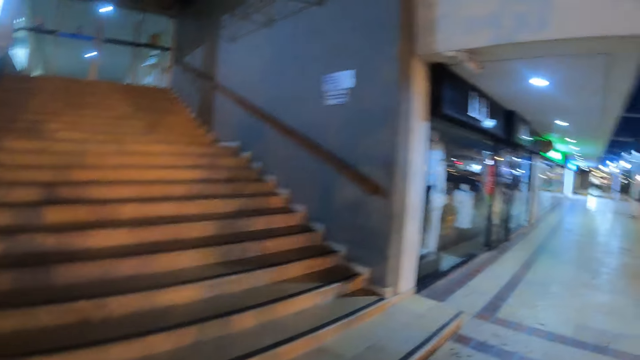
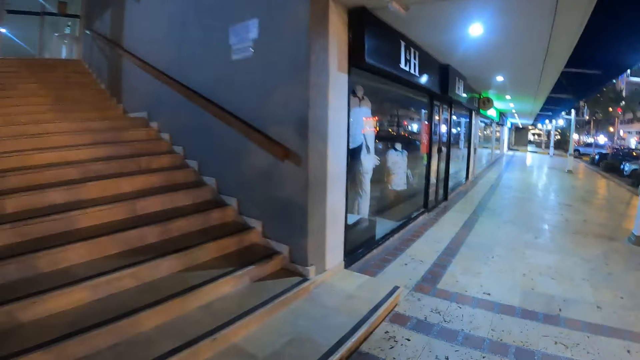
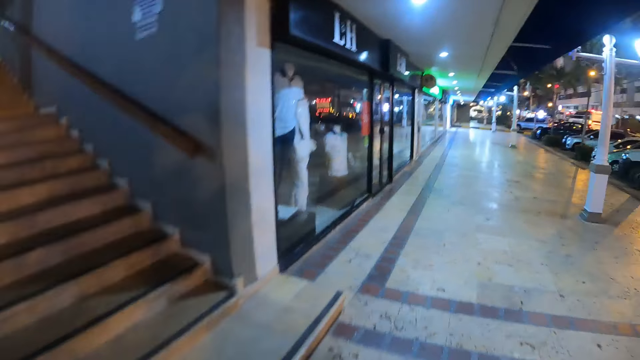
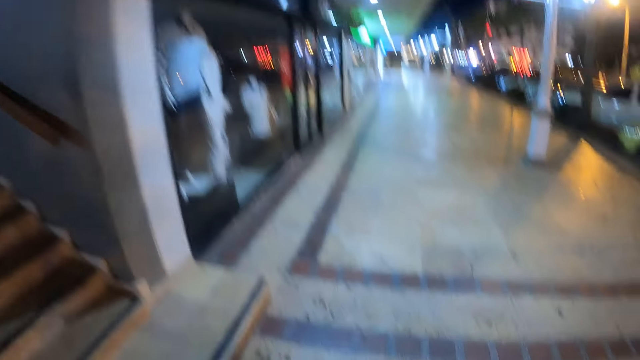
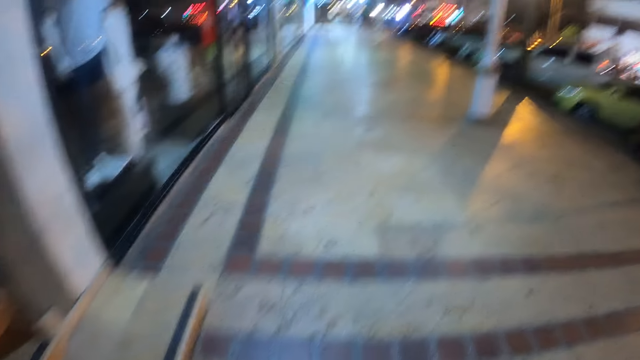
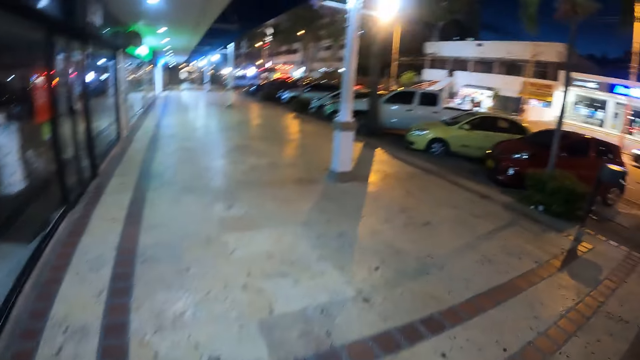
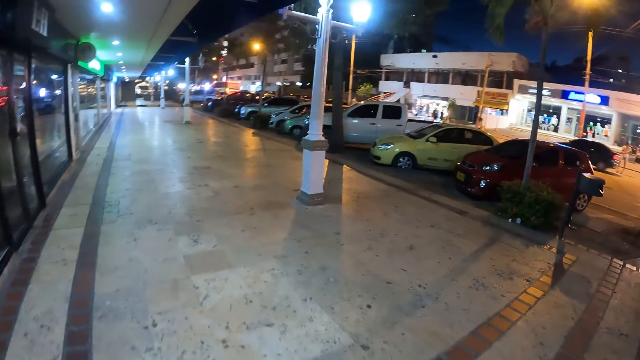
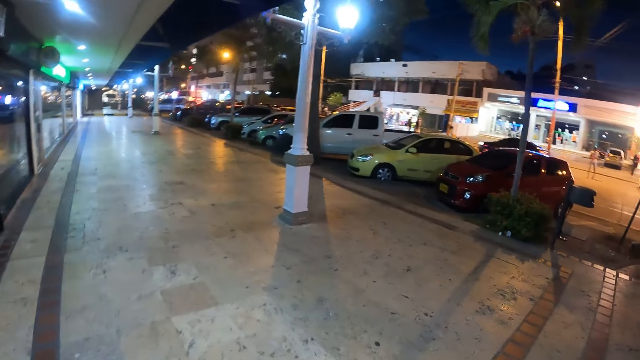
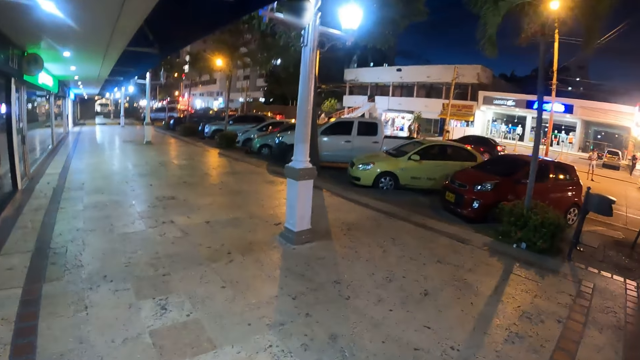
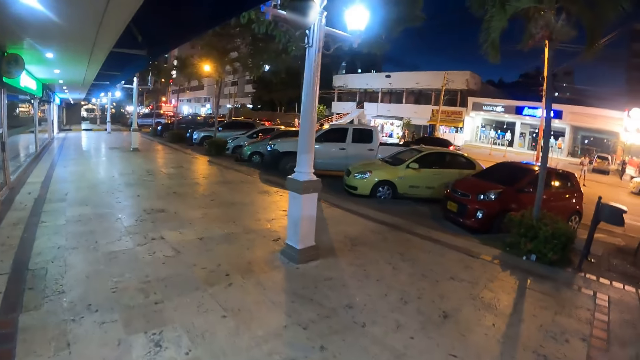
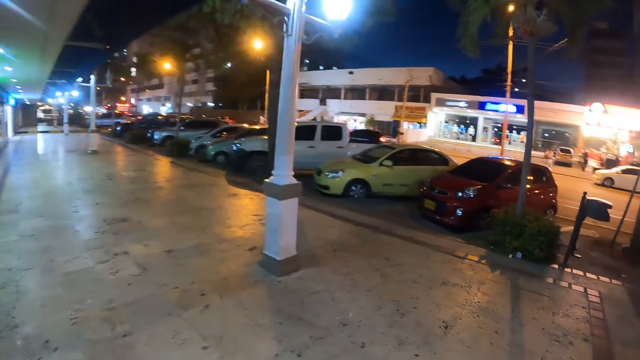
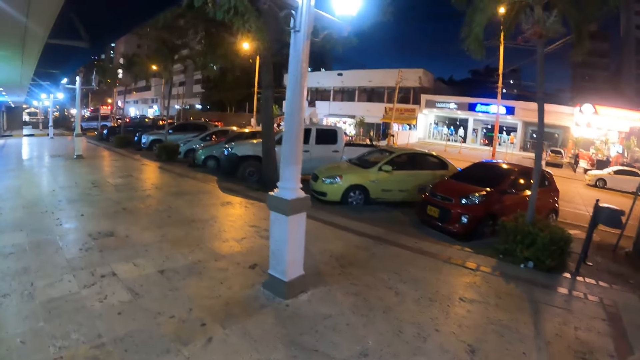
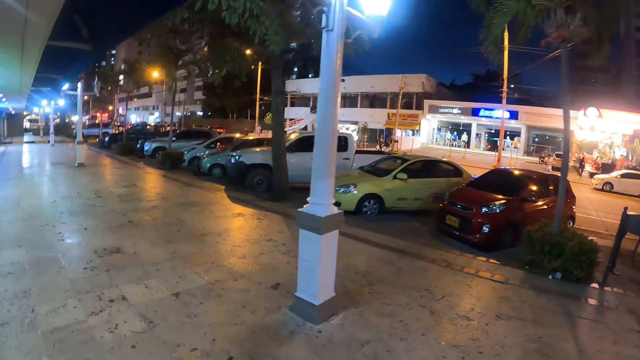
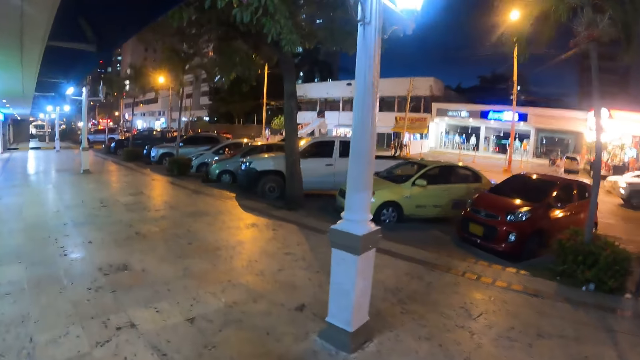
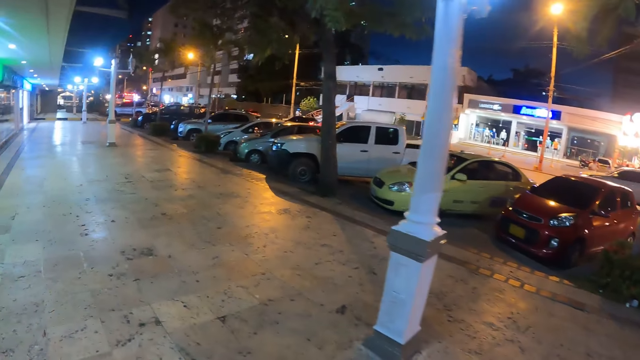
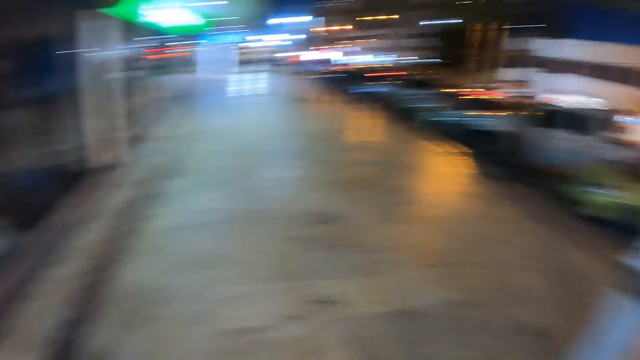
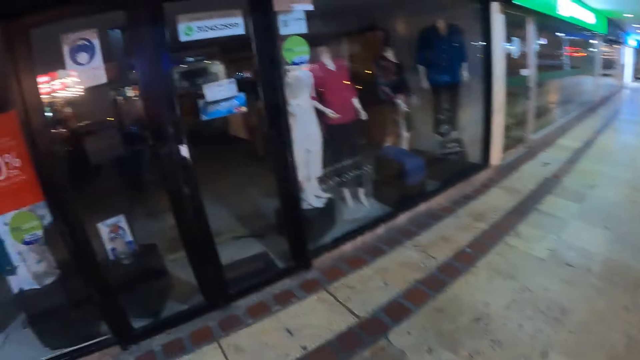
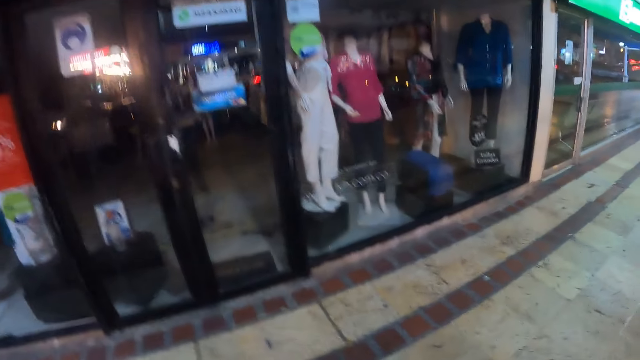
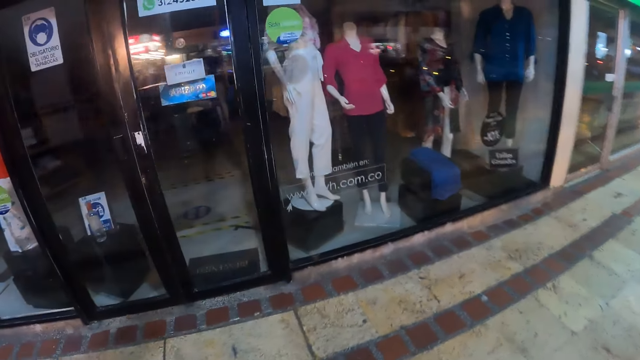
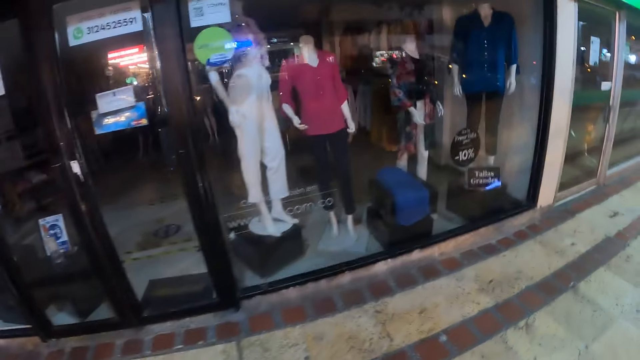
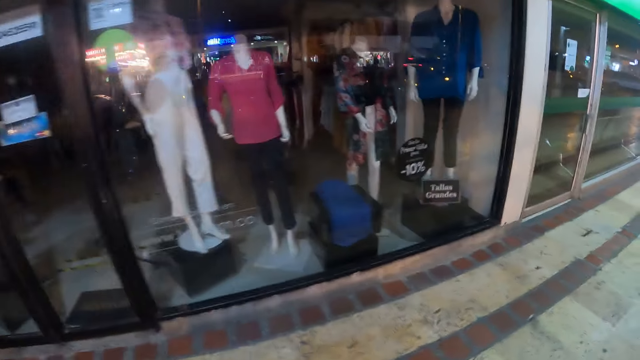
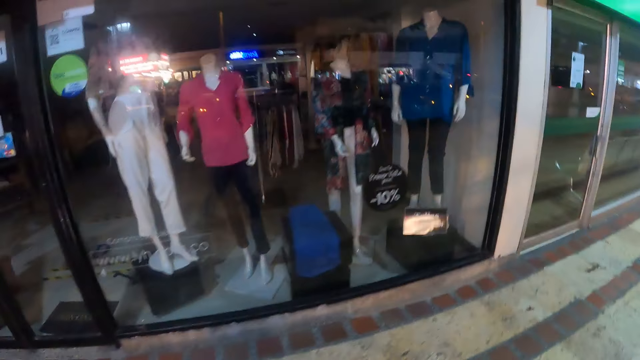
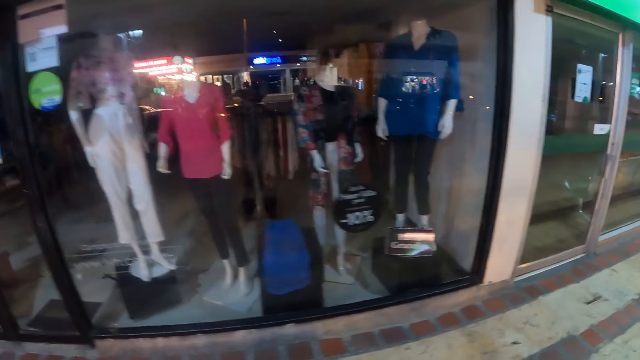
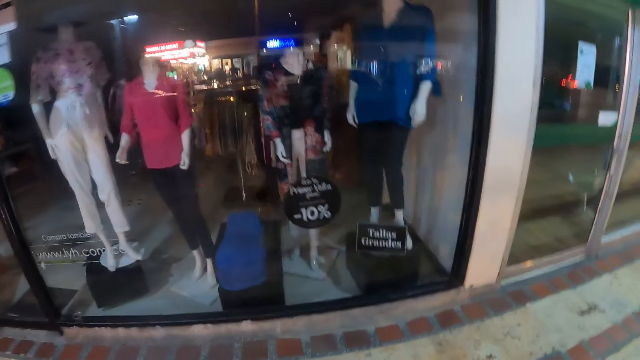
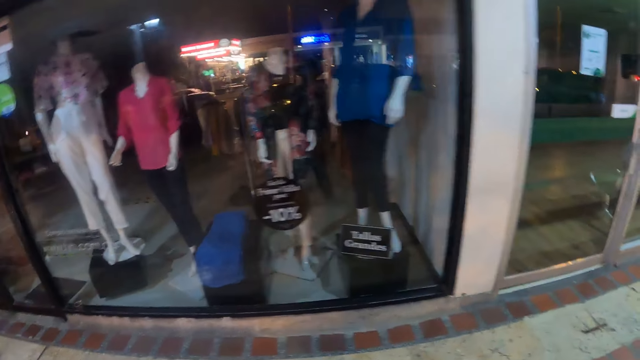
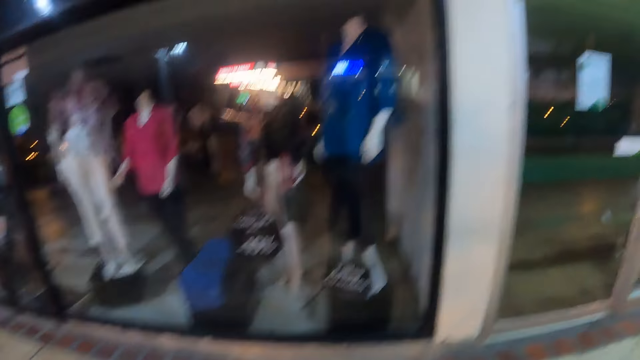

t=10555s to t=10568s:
The camera wearer looks around. They stare at the clothes.

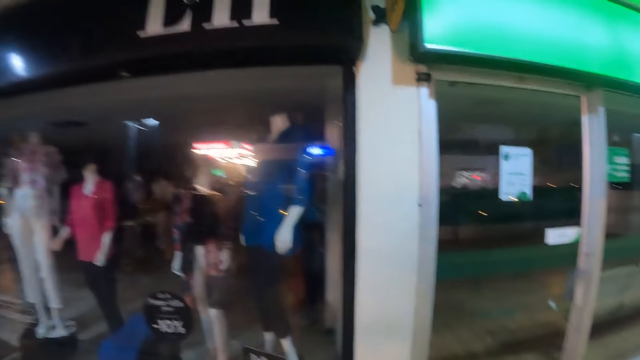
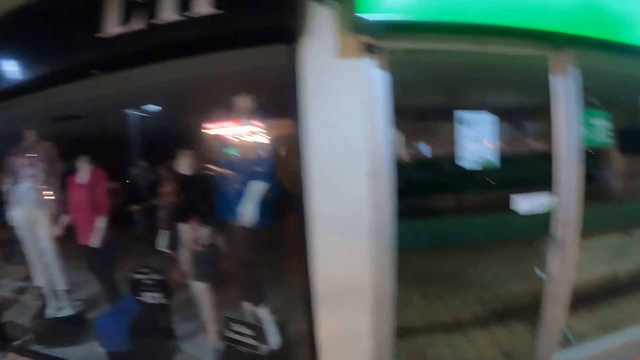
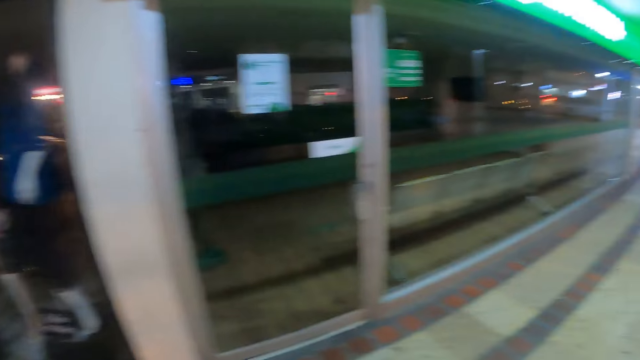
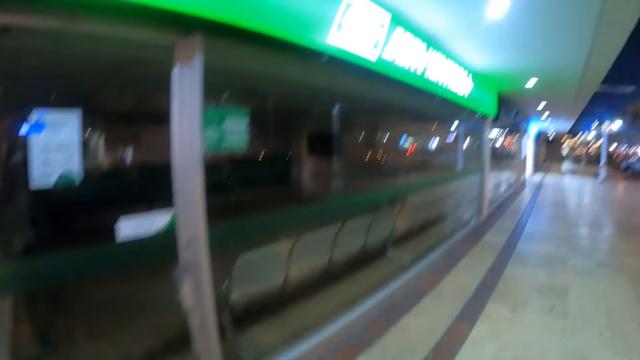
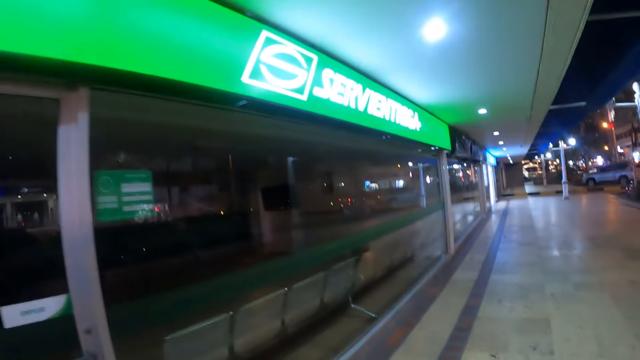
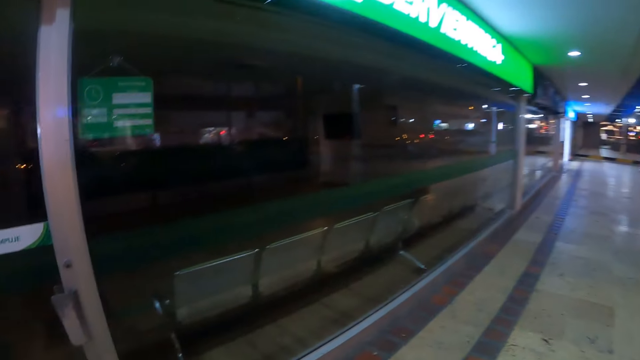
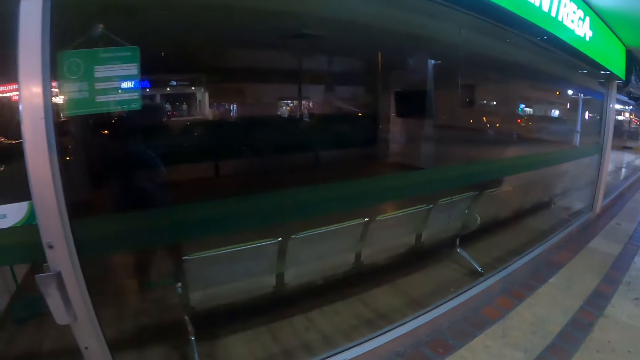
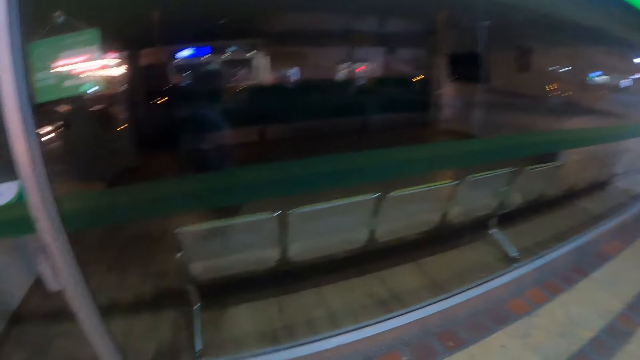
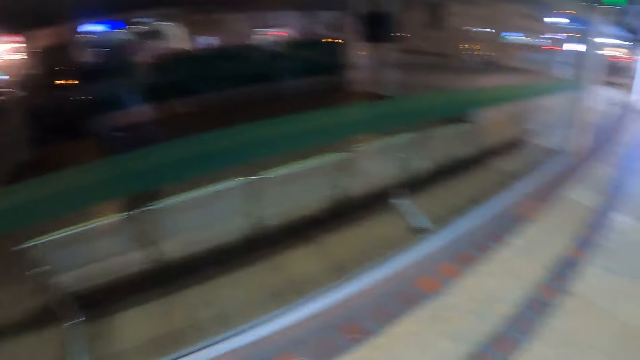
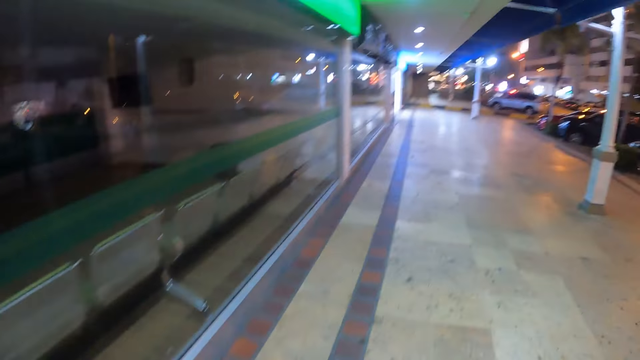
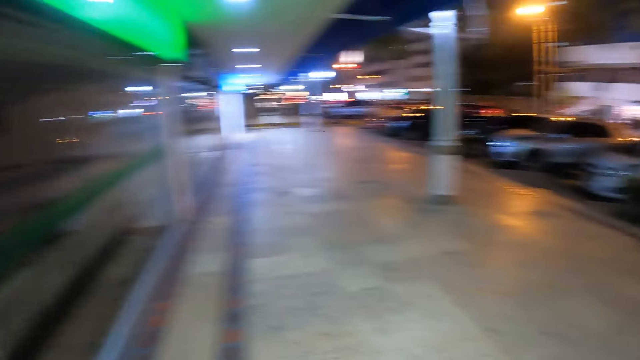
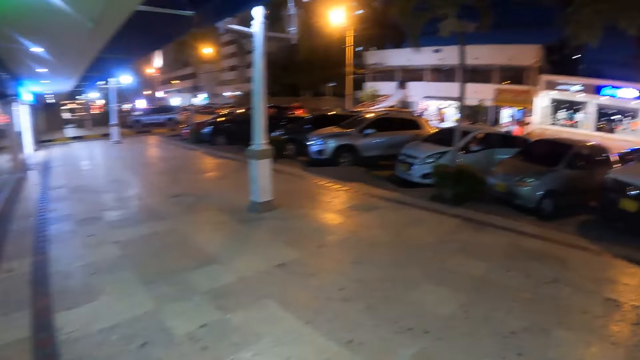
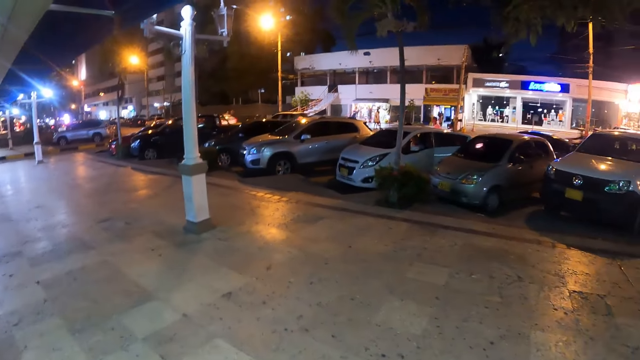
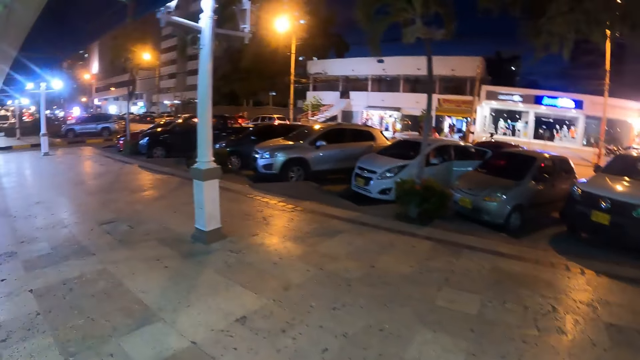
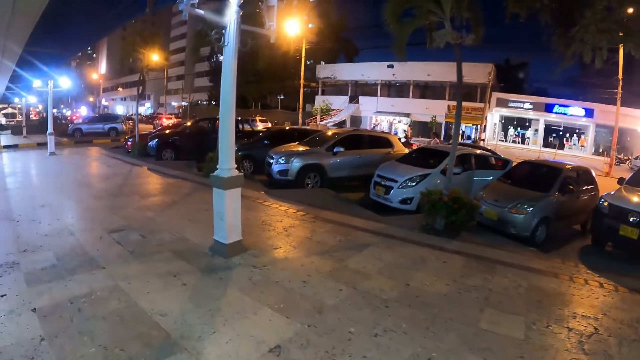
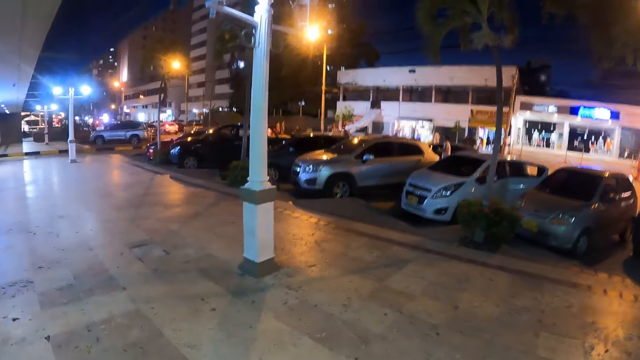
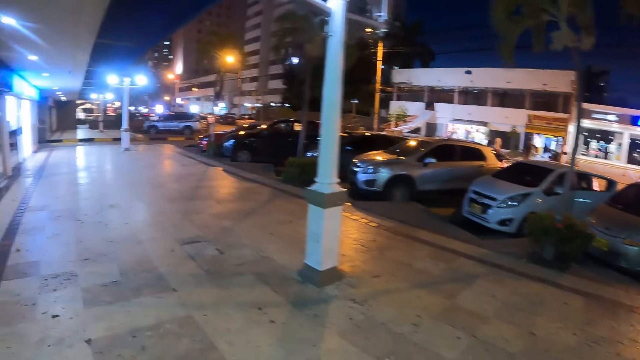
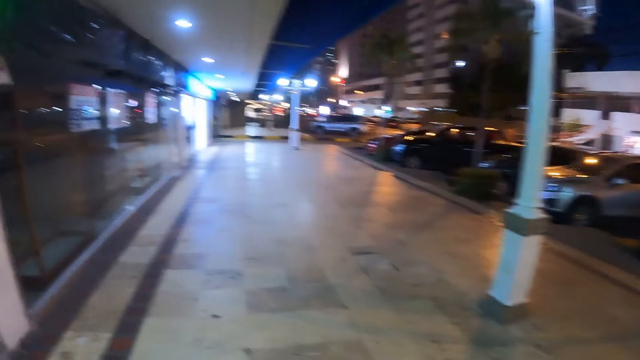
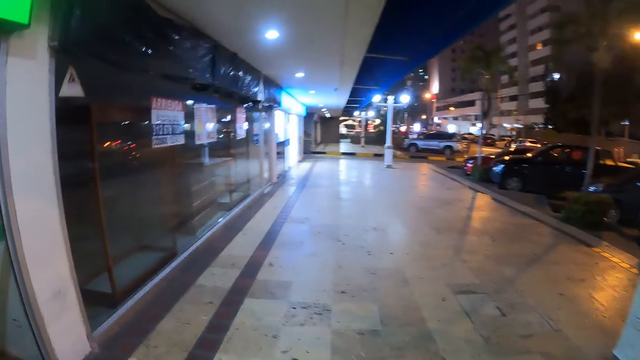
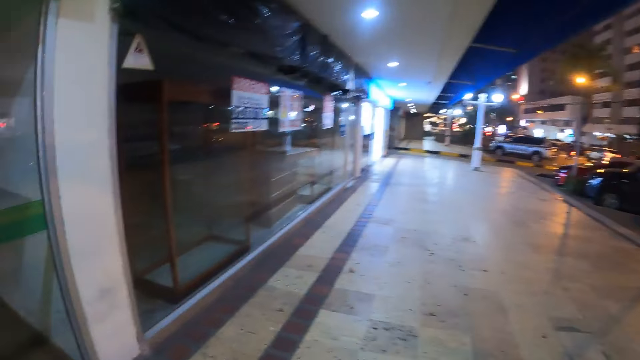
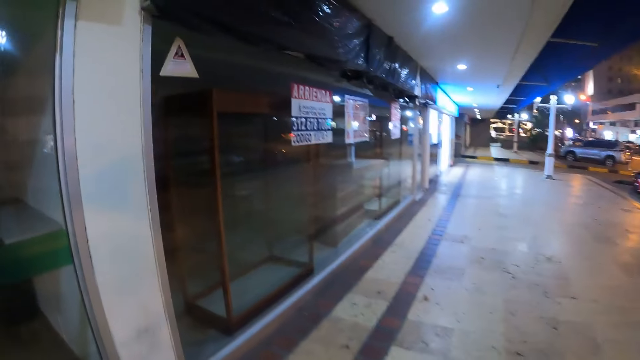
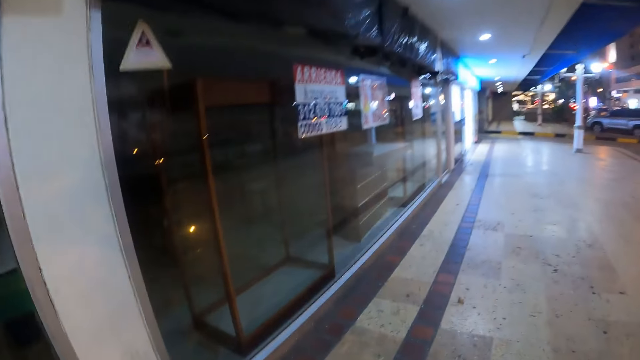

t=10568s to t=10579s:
The camera wearer walks in the street. They stare at the vehicles. They walk in the street.
